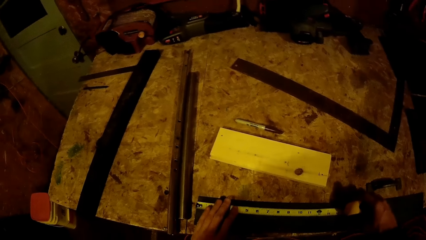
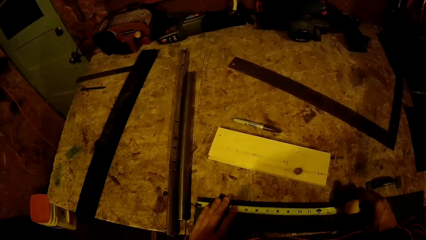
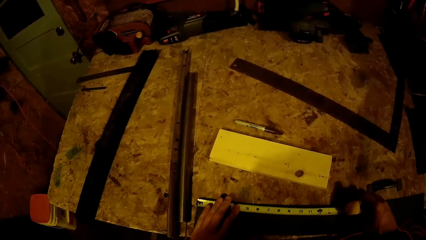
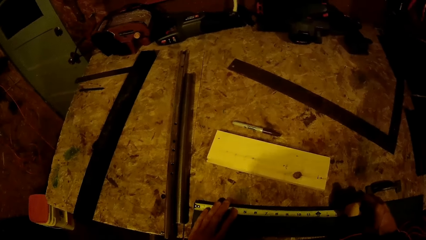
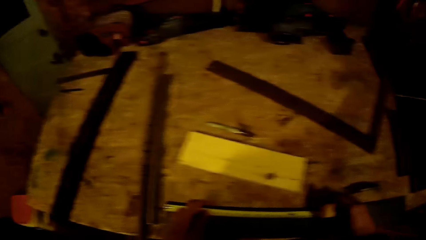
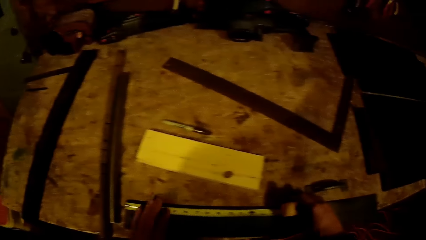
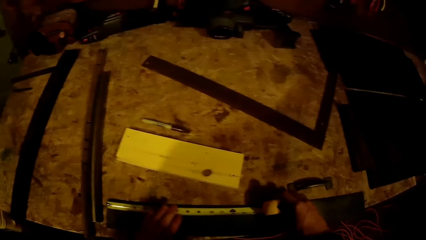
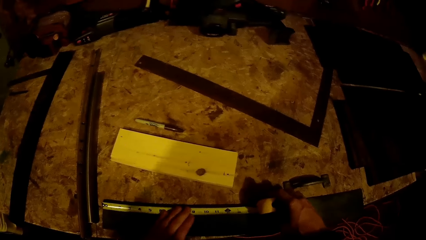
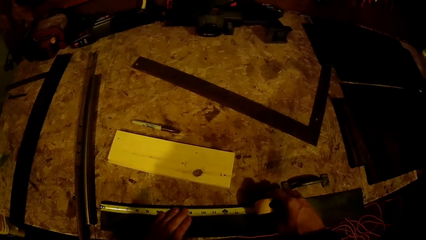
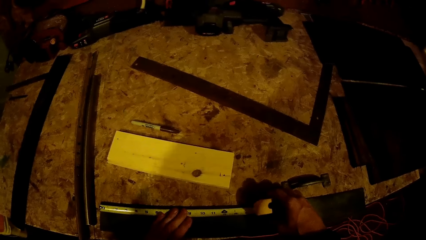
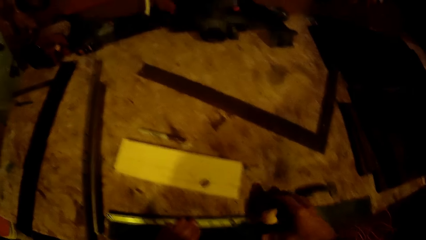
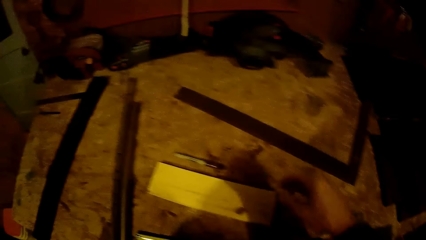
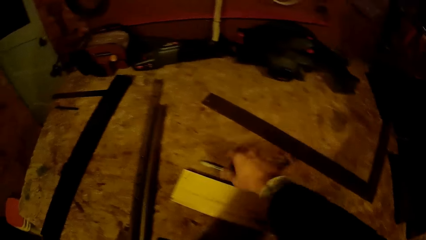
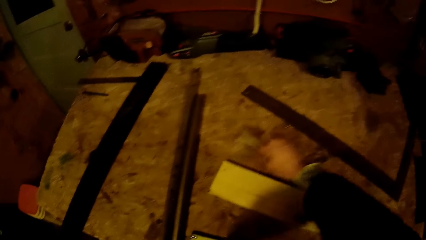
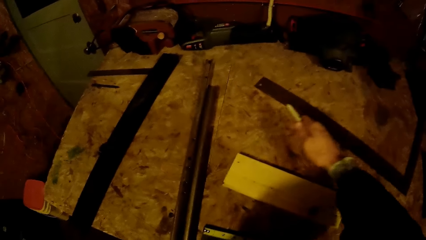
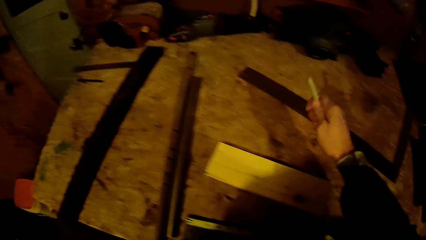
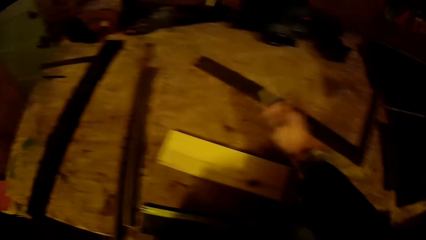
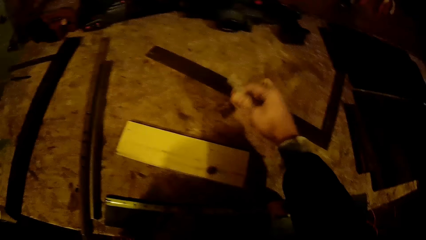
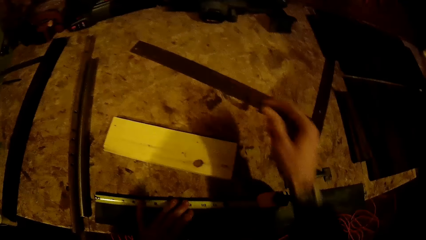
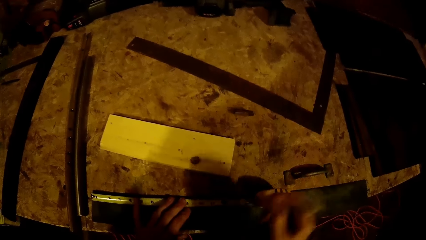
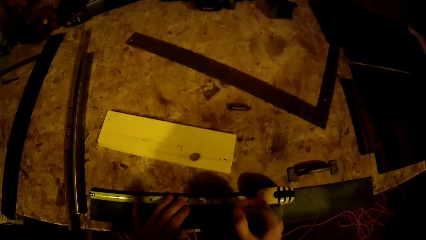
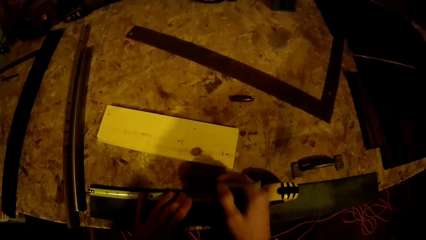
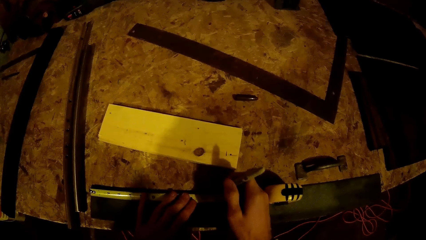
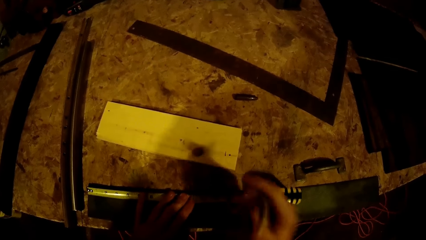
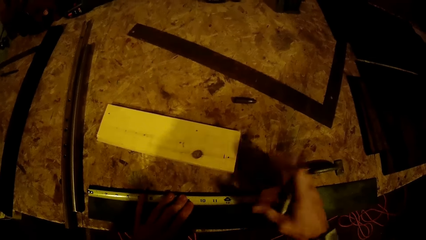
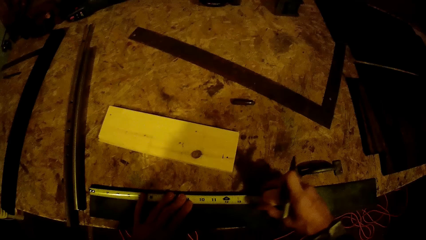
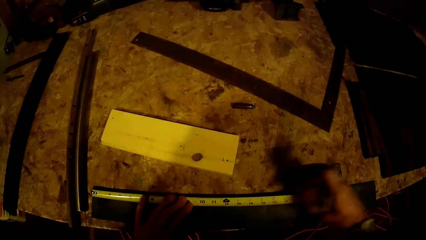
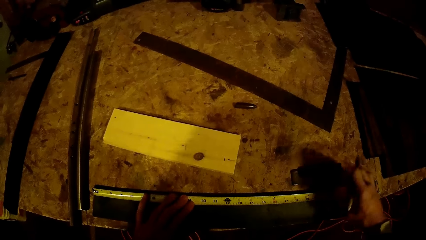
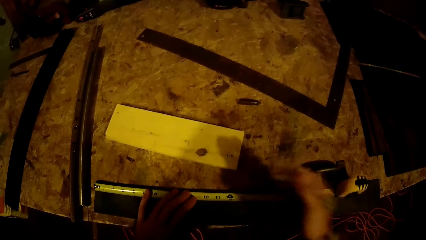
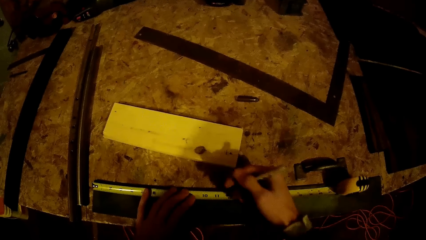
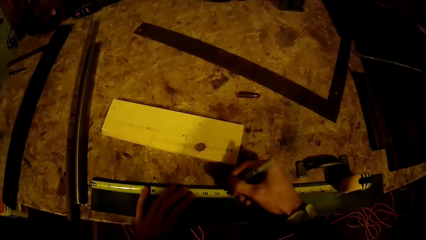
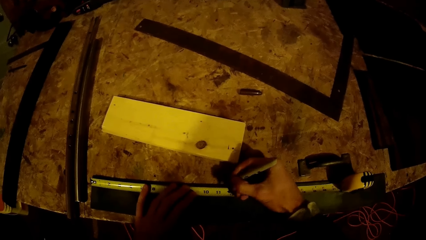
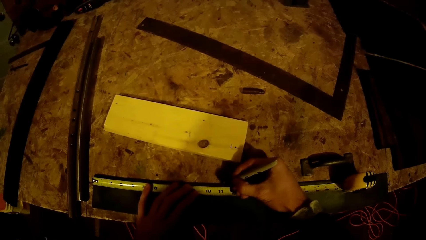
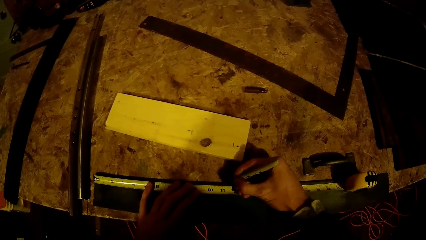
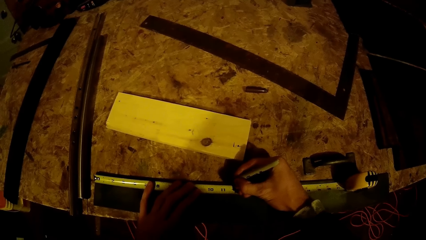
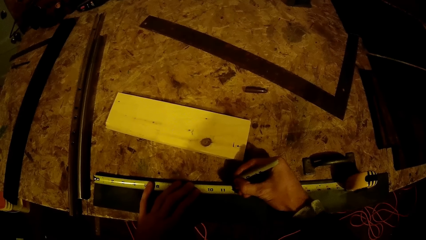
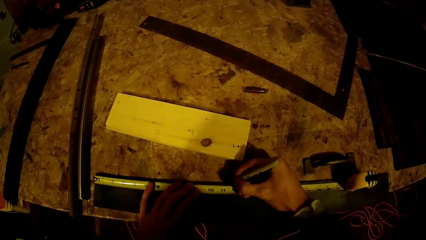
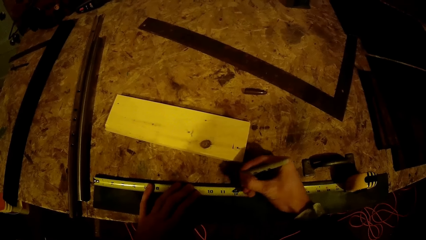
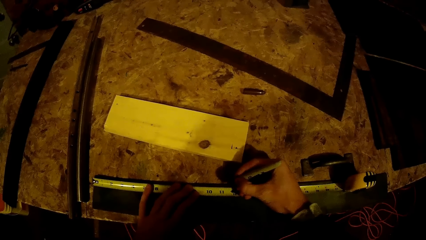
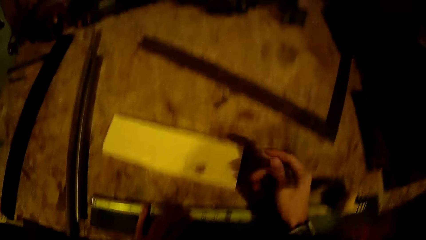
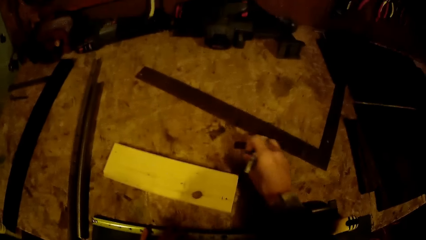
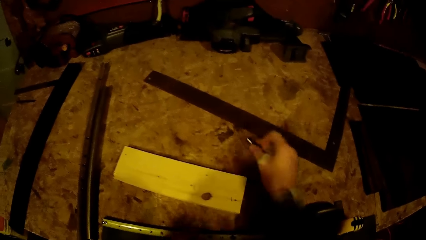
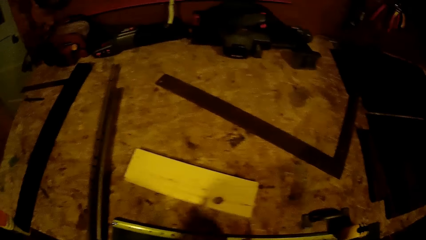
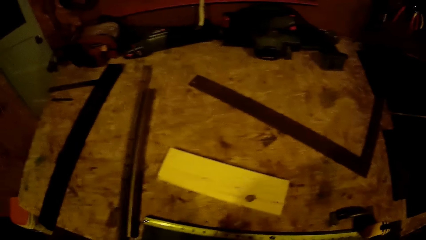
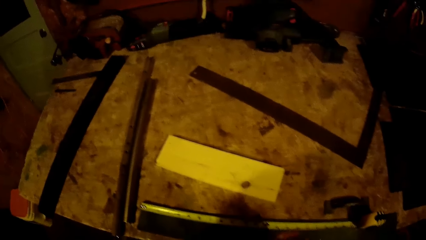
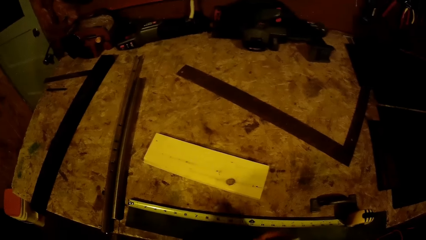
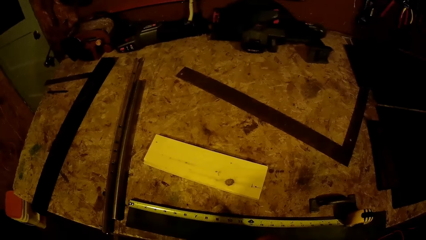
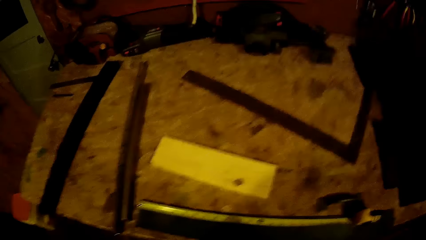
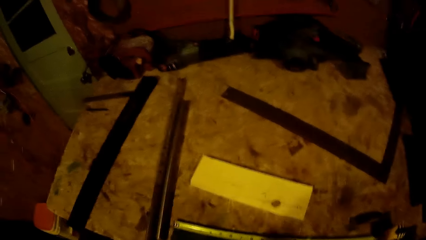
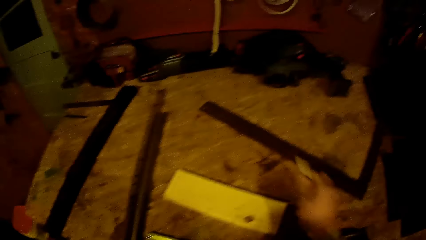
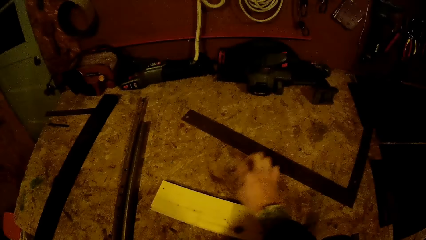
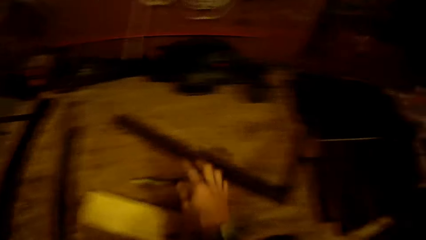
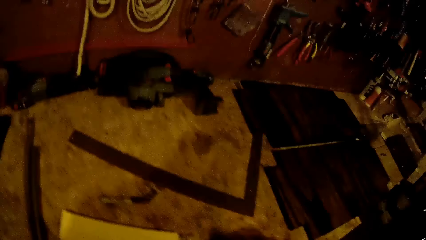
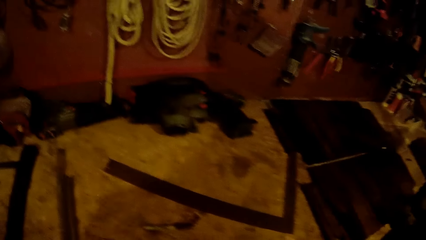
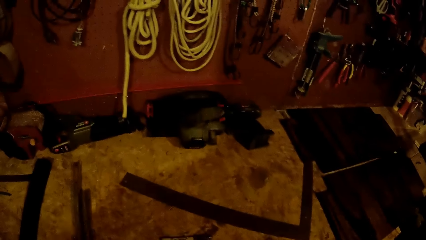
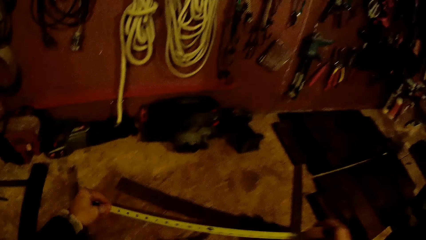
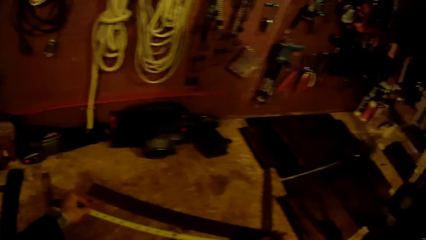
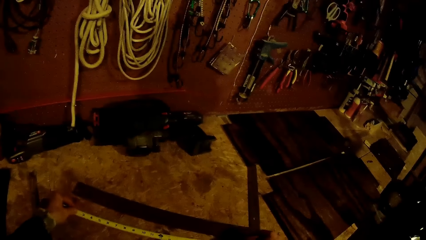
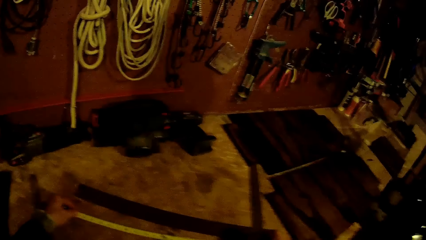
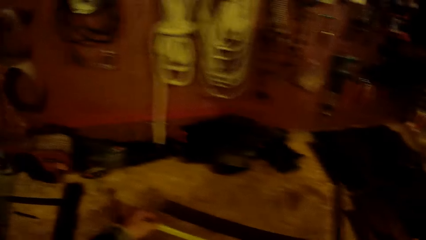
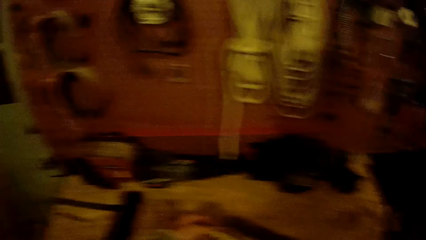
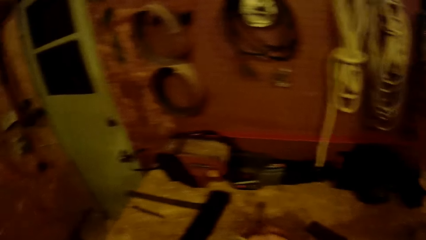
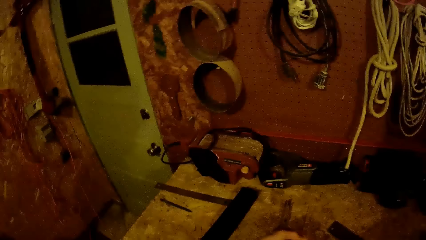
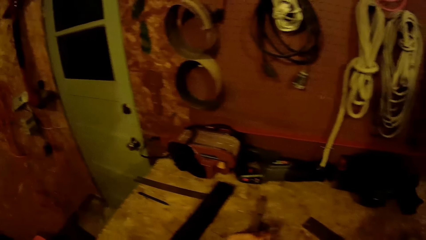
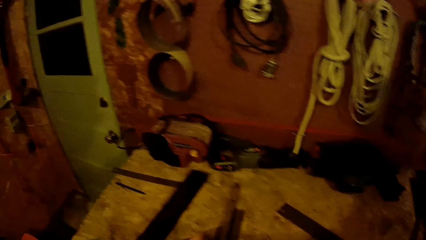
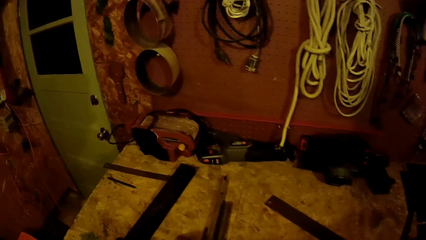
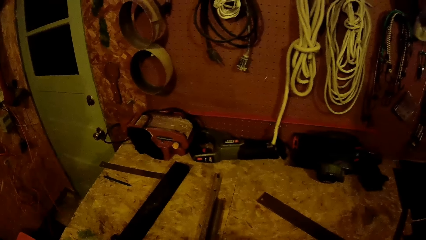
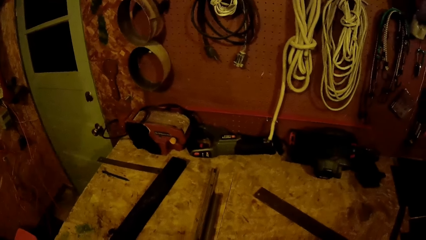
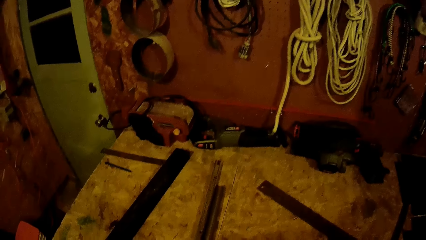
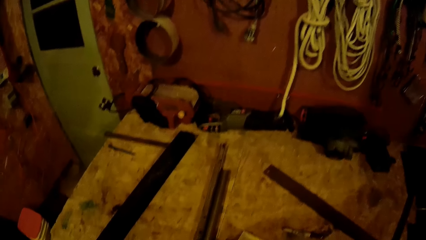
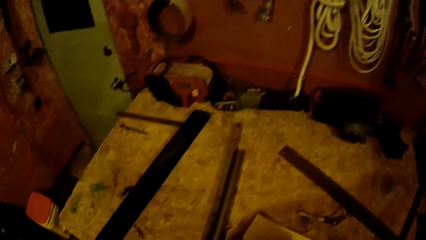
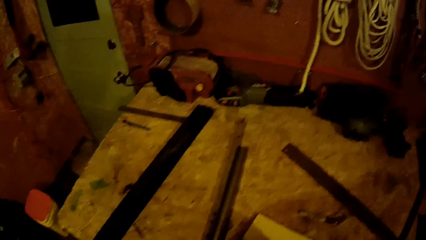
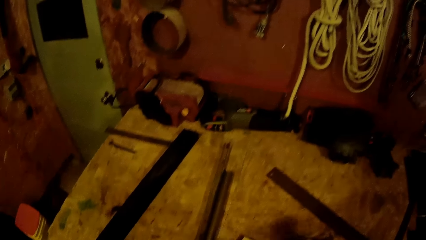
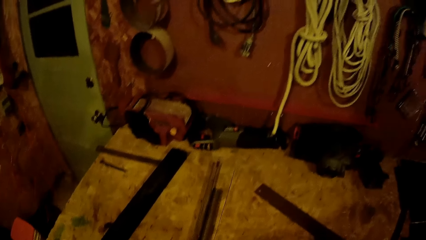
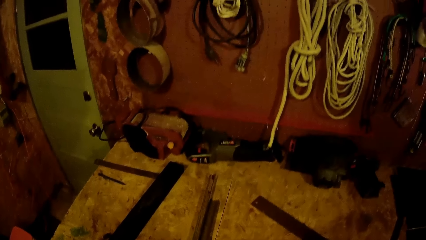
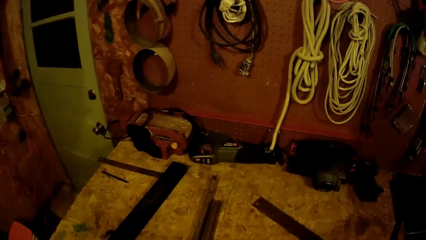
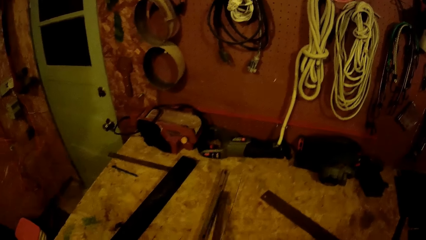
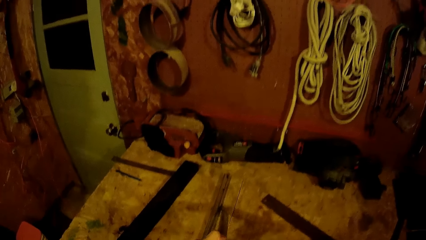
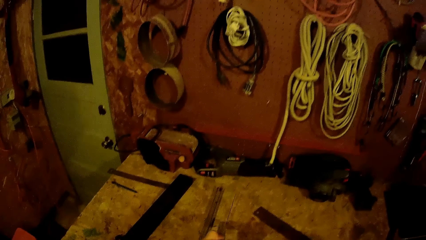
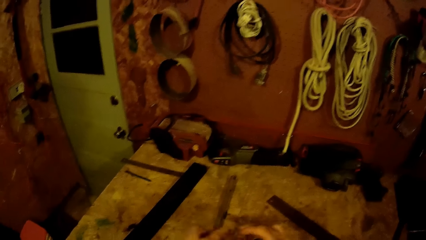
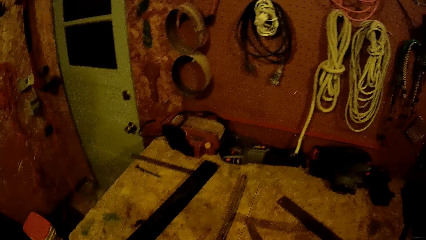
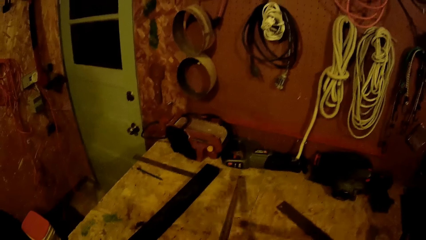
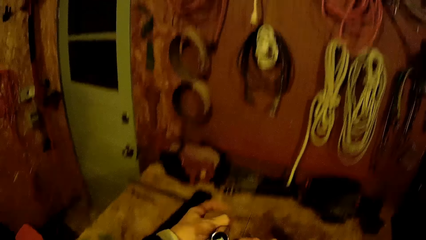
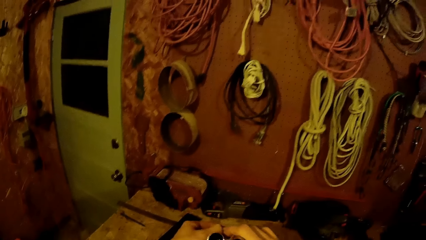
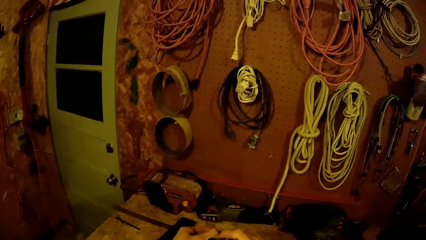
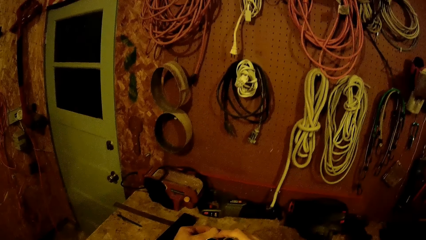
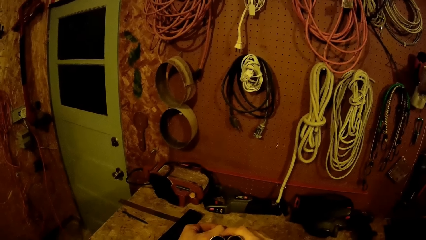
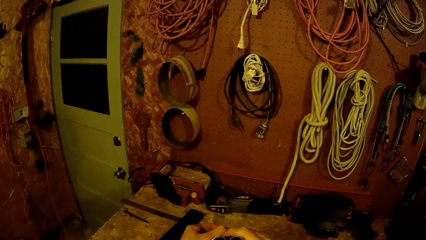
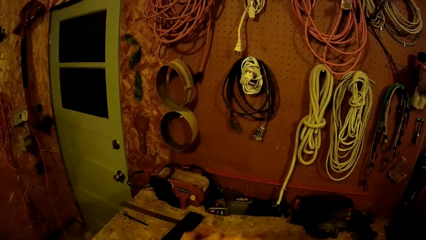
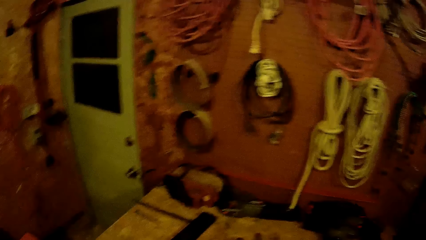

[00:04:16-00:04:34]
The camera wearer picks up the pen on the table with his right hand. He adjusts the tape rule with his right hand. He makes a mark on the second plank with the pen. He picks the pen cover from the table with his right hand. He drops the pen on the table with his right hand. He takes a measurement on the table with the tape rule. He picks up a pipe from the table.
